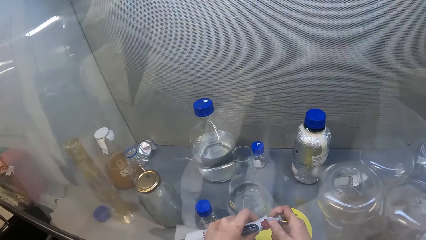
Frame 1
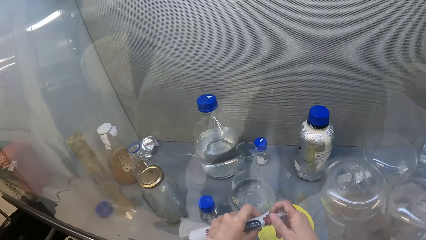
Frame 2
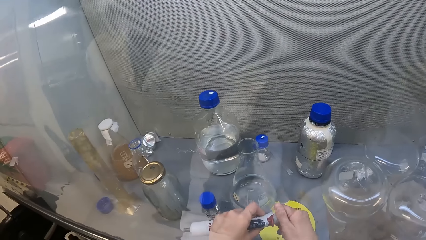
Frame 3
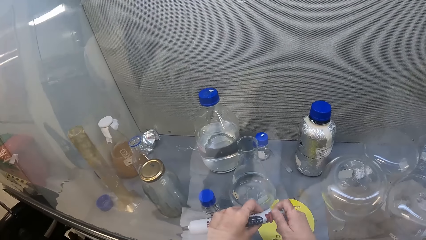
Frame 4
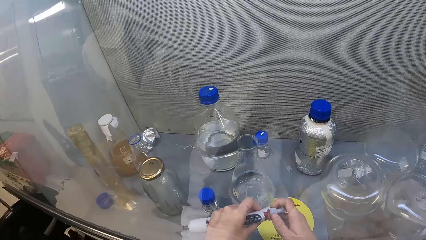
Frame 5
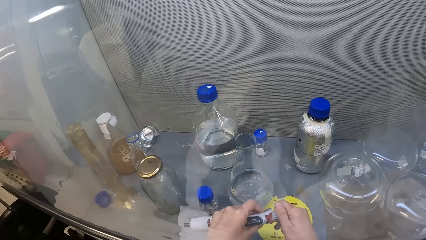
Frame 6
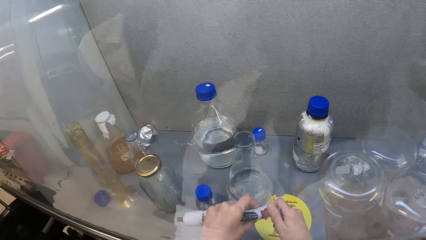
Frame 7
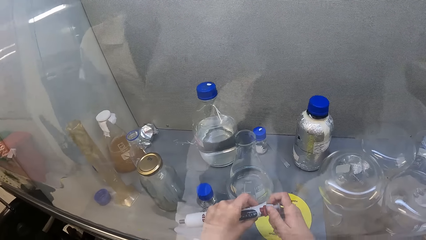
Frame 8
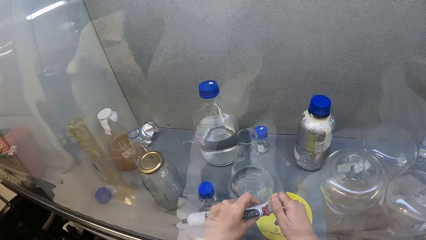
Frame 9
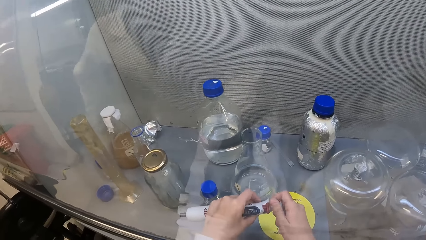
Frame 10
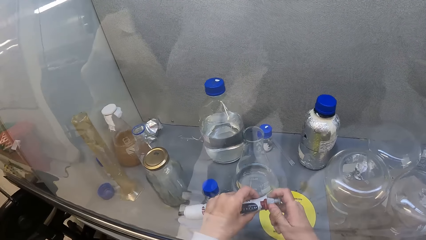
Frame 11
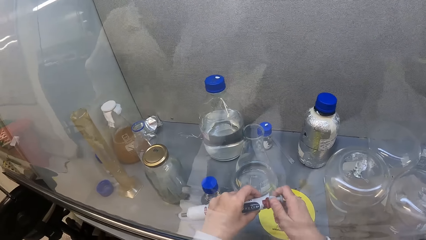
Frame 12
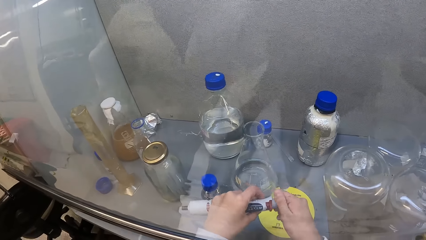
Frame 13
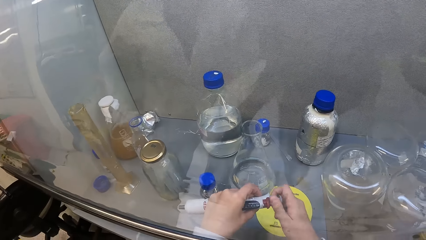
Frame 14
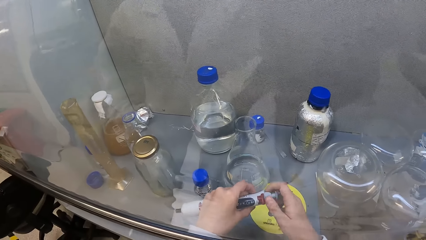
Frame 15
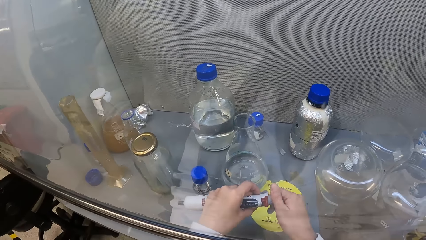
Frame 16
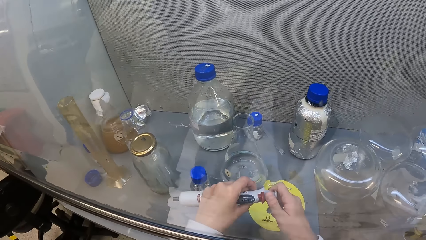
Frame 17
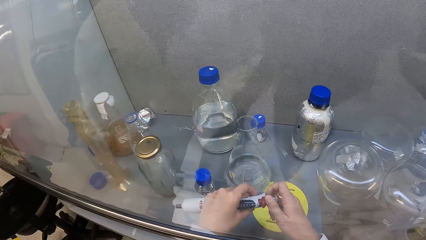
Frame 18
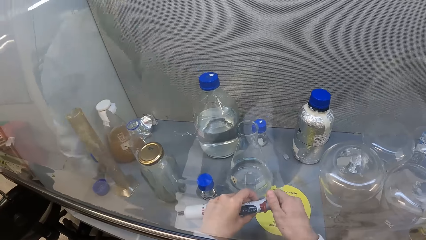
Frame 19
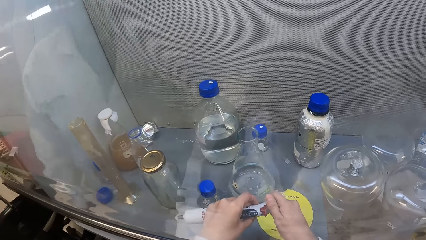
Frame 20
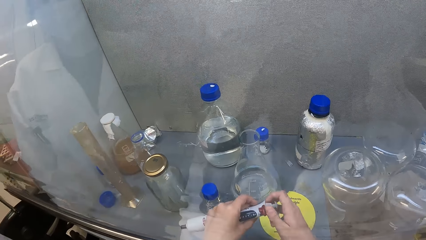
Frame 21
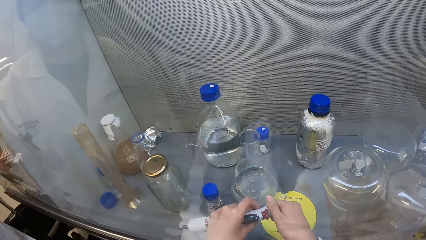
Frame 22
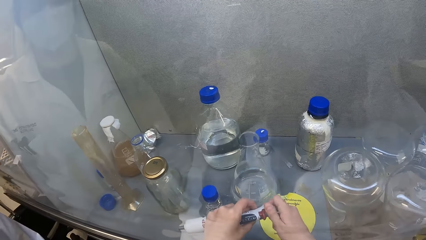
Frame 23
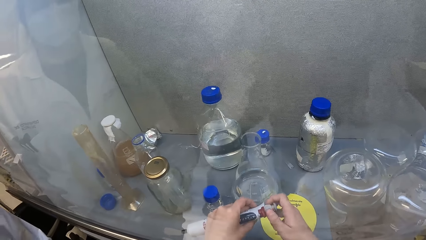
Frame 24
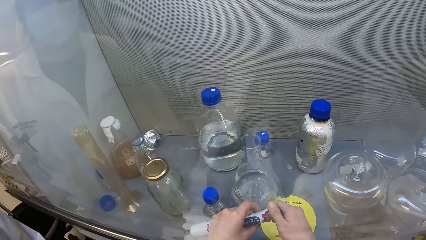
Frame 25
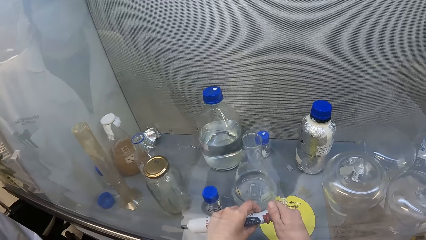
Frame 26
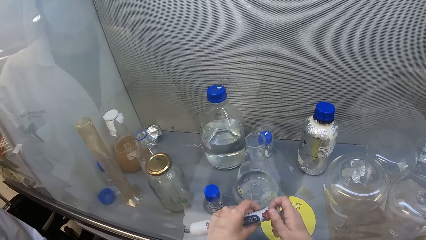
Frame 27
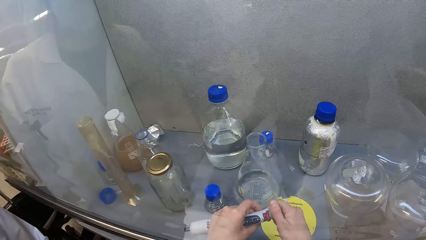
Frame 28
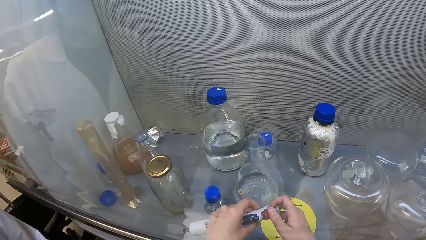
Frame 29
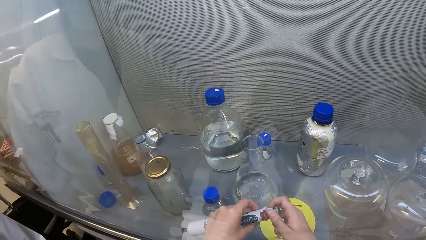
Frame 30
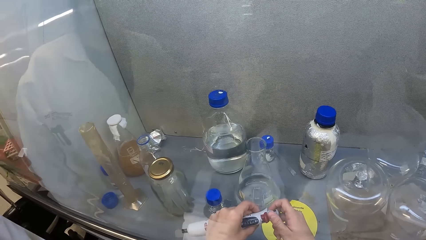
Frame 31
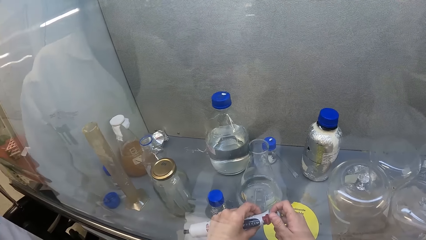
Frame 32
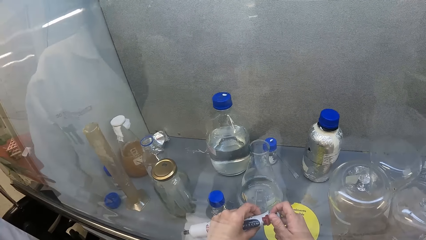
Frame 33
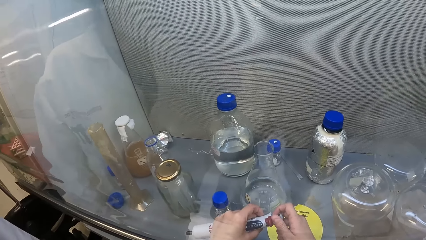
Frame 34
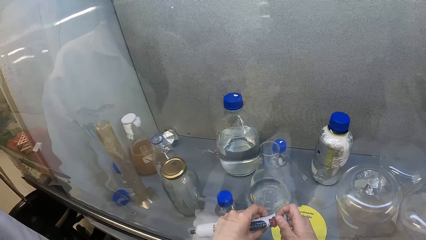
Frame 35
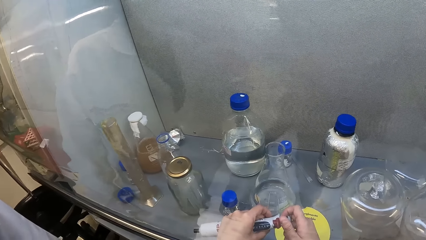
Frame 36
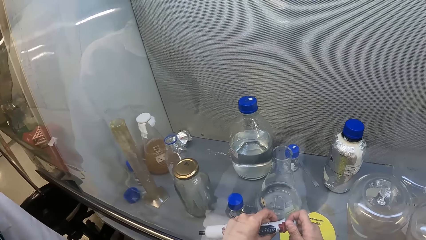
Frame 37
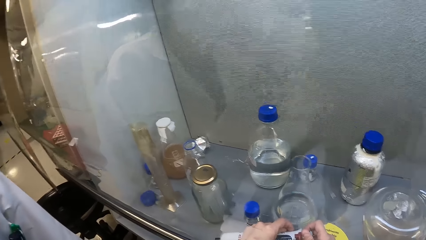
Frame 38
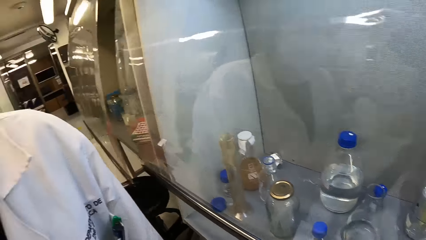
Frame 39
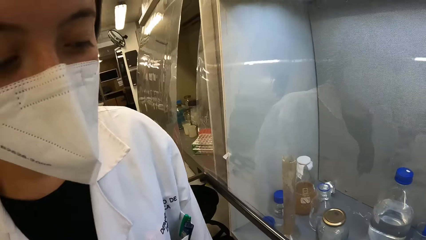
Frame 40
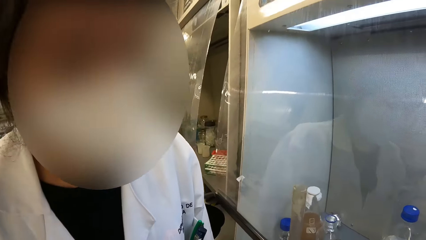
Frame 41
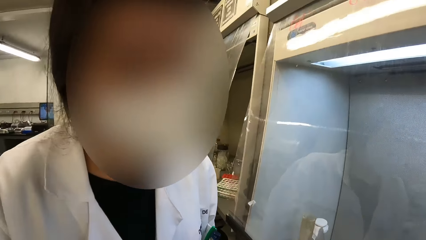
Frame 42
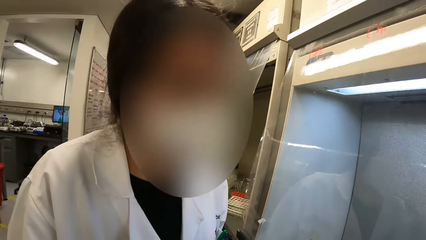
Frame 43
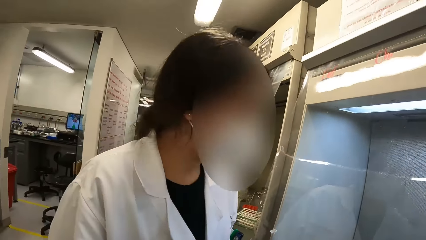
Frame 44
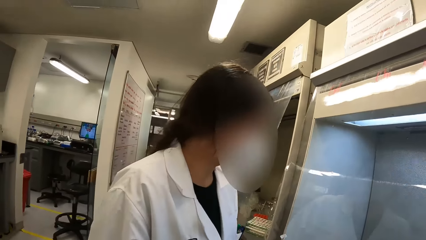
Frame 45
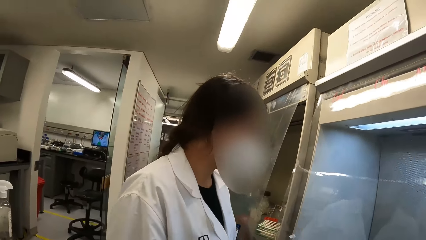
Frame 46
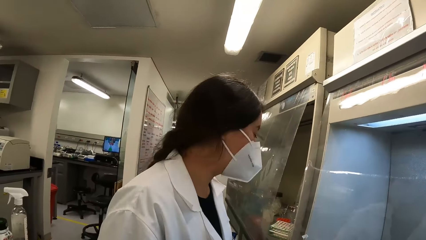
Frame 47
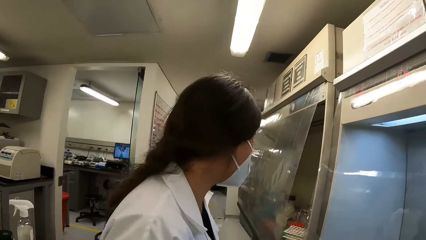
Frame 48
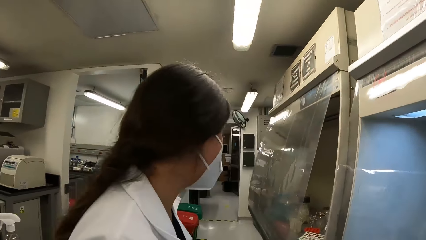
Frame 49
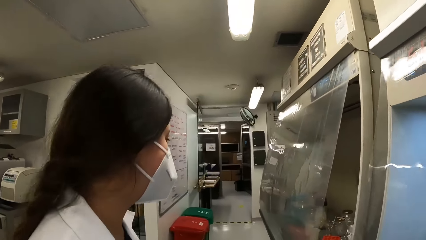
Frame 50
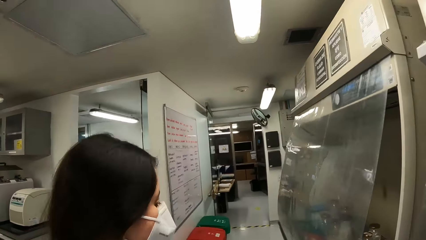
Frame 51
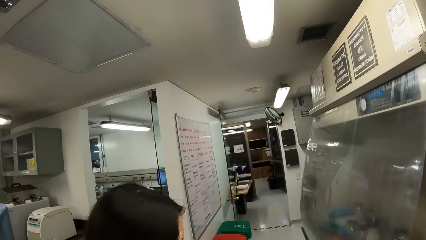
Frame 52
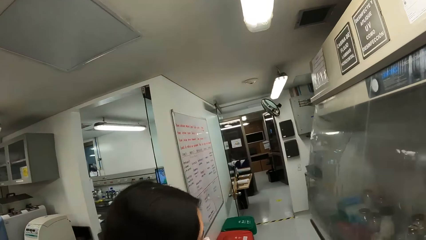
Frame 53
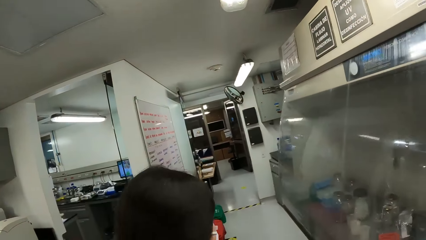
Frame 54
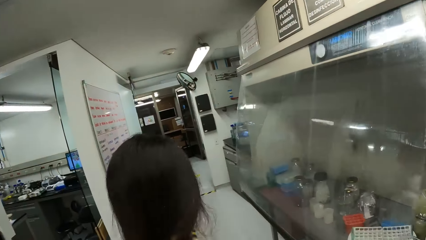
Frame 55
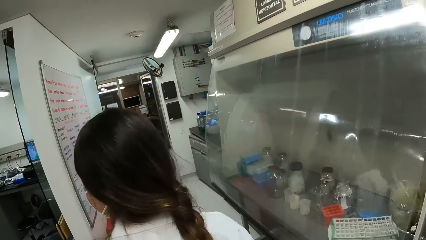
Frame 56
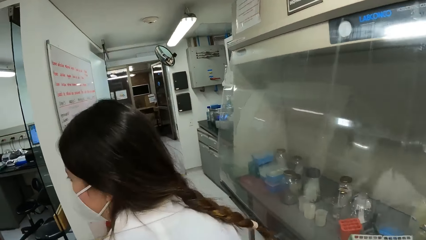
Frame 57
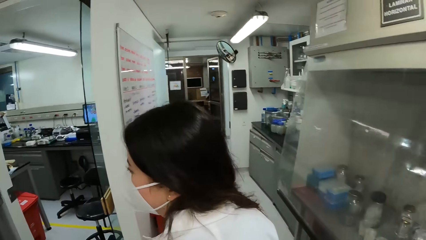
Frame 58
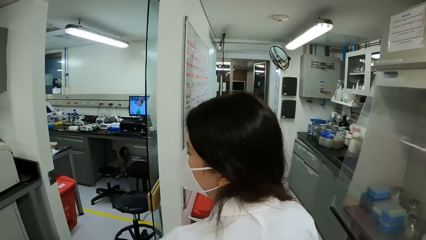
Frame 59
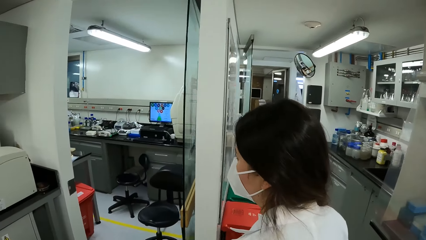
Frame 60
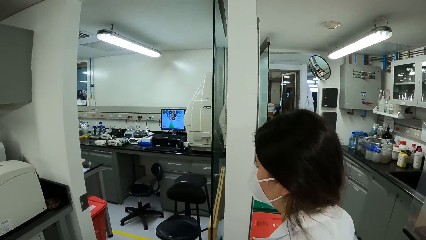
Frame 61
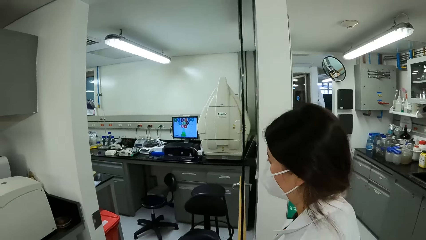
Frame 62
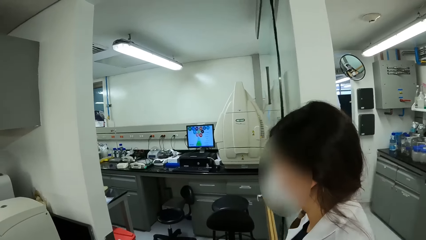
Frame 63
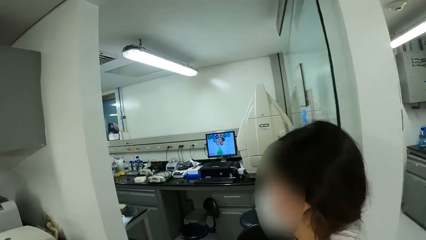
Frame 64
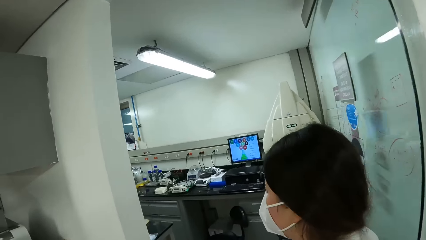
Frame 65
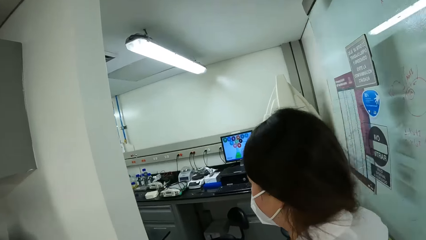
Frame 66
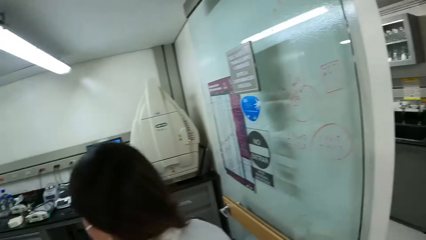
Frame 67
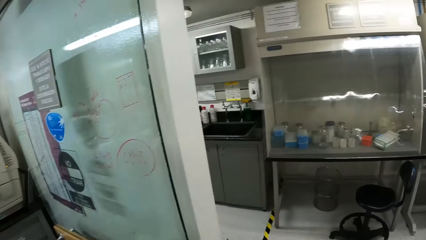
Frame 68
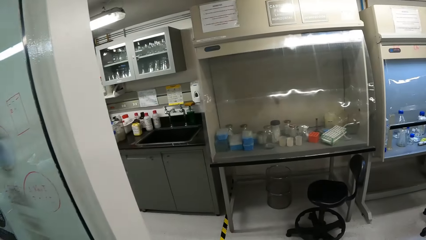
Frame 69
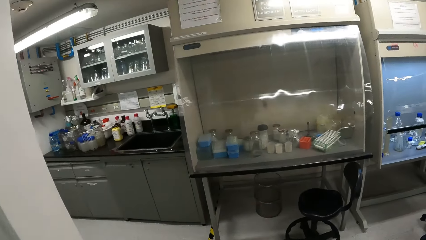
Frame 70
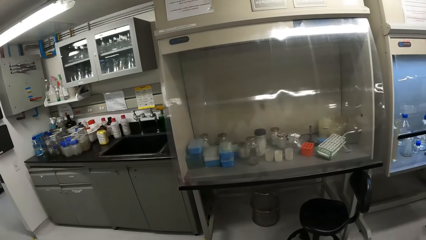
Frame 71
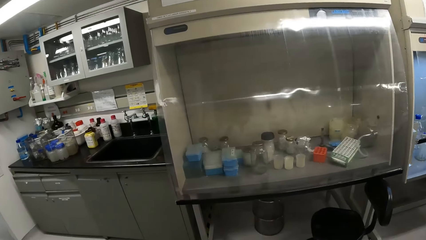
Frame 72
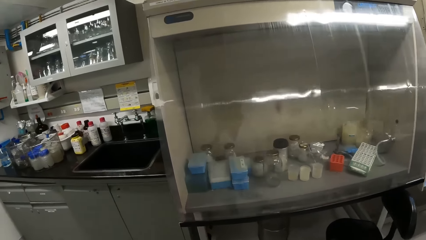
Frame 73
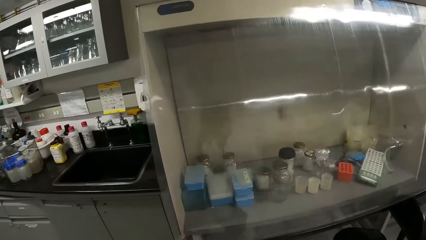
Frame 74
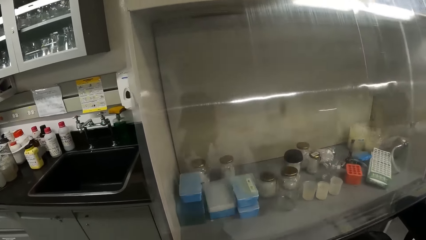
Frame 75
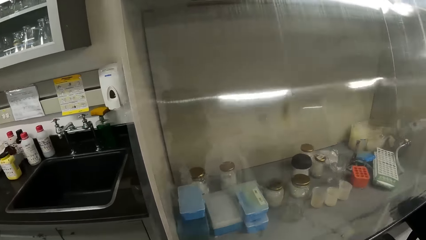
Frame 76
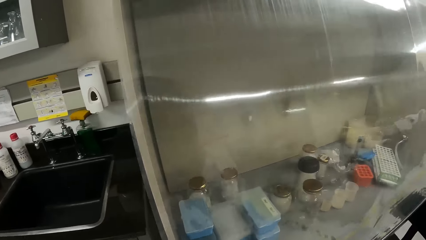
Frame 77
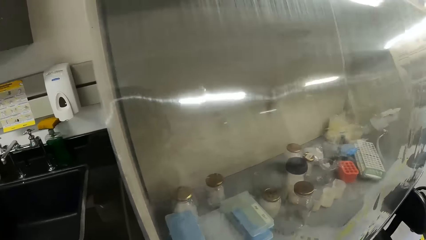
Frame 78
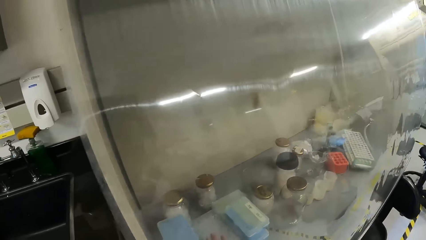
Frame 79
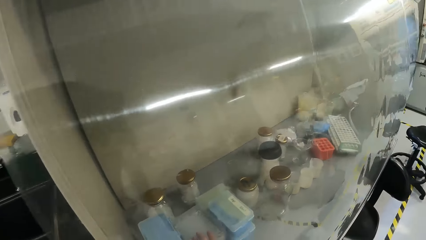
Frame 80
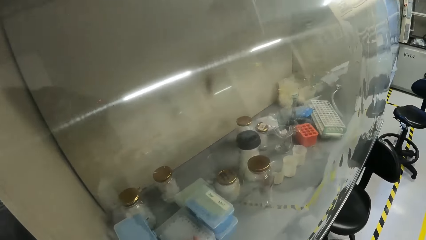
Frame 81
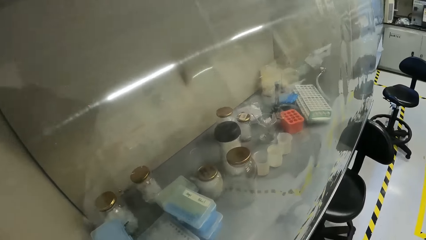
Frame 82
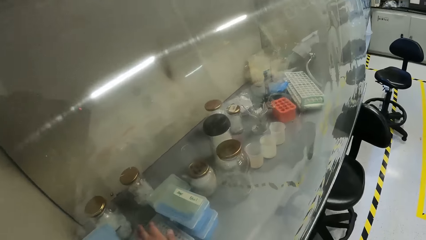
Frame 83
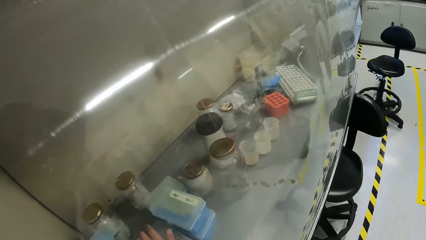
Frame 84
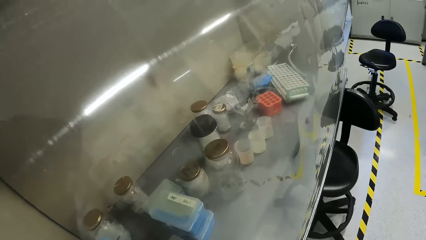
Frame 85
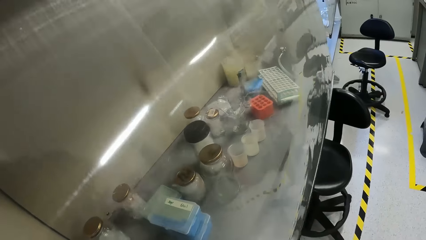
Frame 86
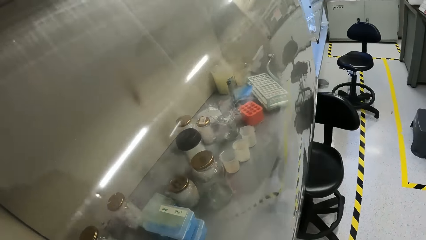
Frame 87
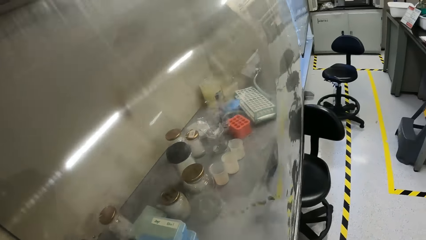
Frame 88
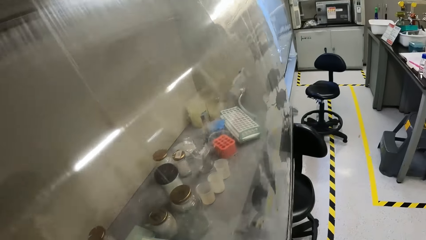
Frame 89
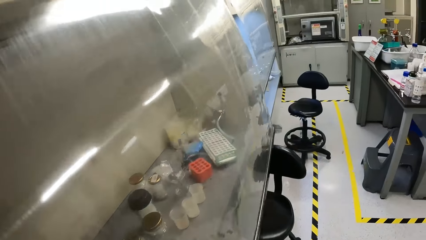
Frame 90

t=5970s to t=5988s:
The camera wearer opens the syringe. They tighten the dropper. They look around the room. They walk on the floor. A woman walks in the room. The camera wearer looks around. They move the container.
